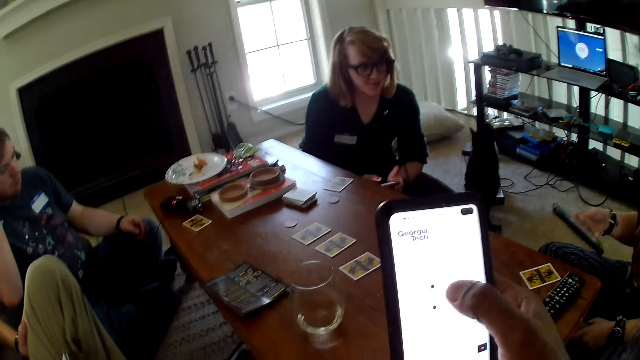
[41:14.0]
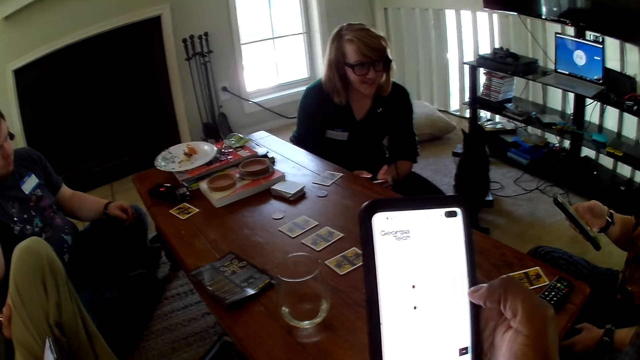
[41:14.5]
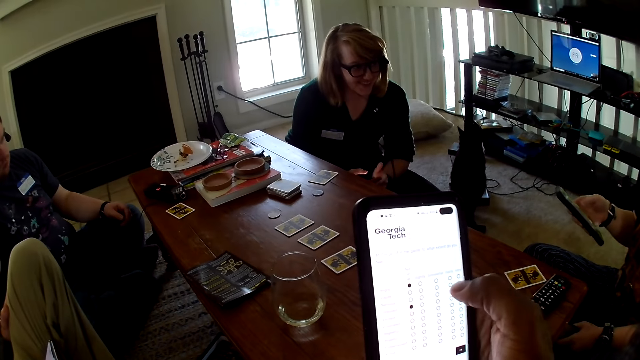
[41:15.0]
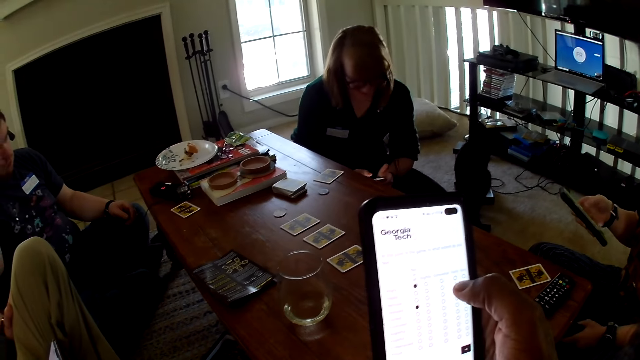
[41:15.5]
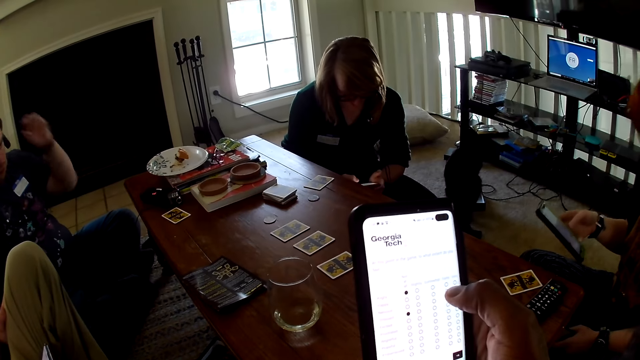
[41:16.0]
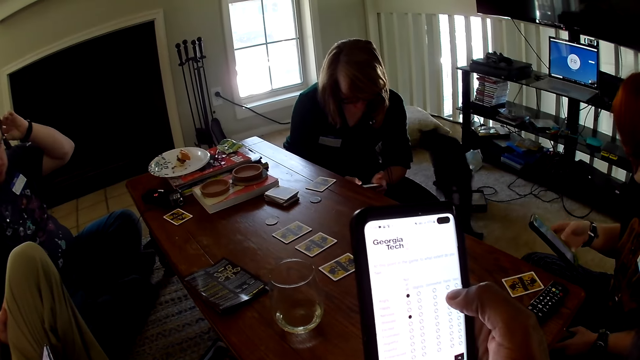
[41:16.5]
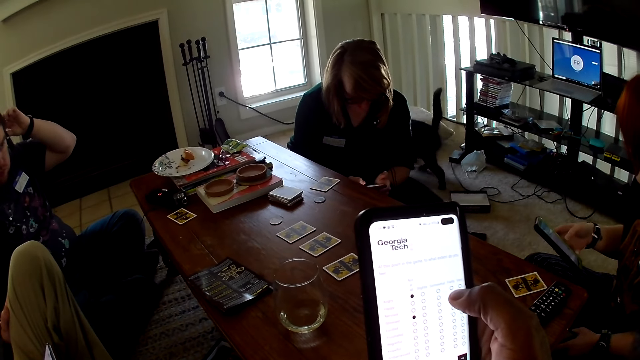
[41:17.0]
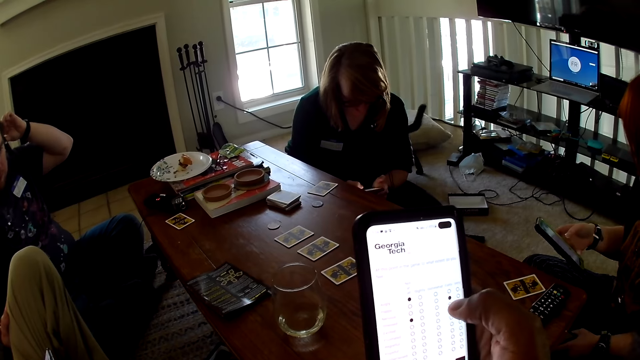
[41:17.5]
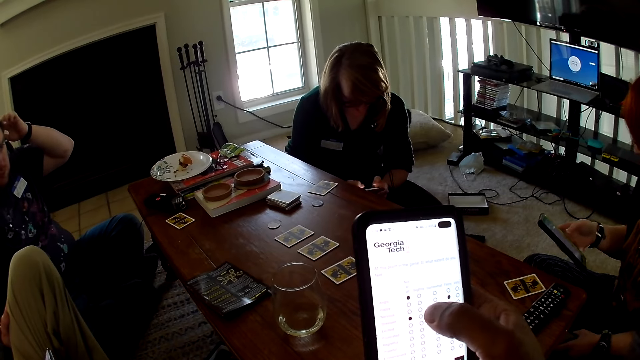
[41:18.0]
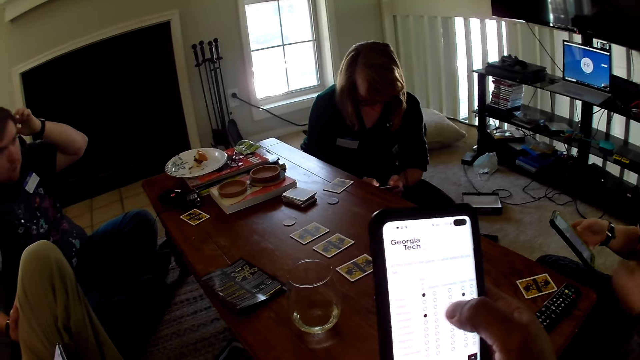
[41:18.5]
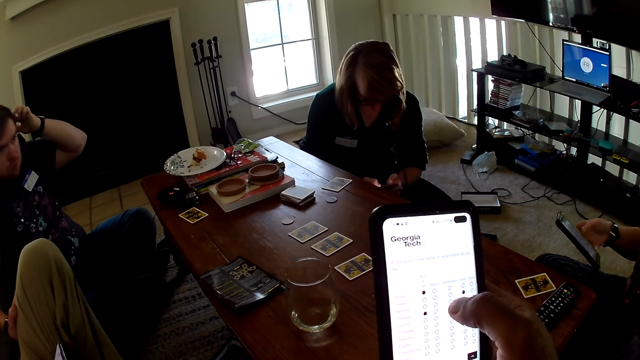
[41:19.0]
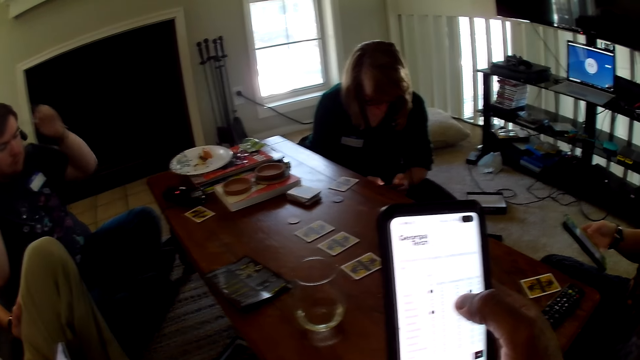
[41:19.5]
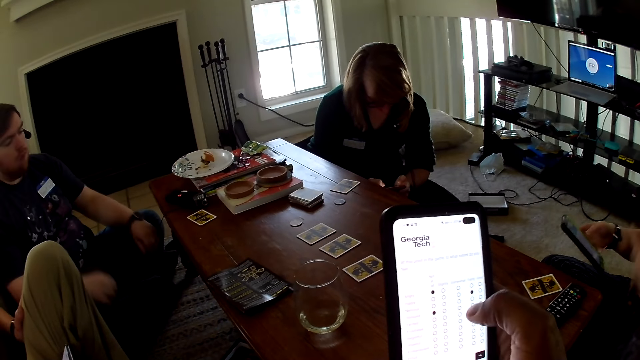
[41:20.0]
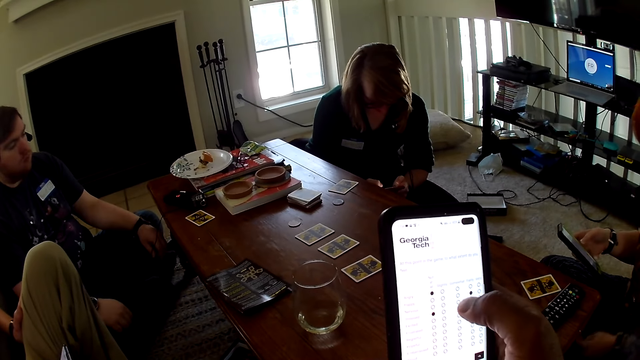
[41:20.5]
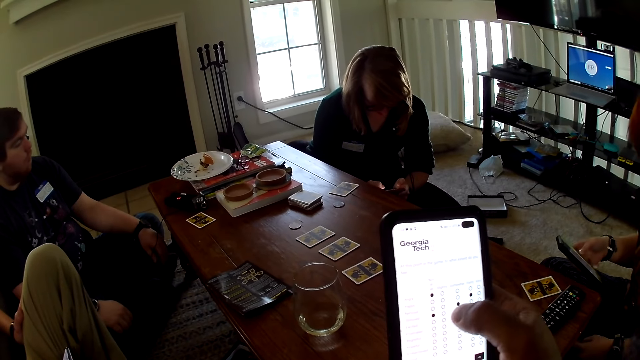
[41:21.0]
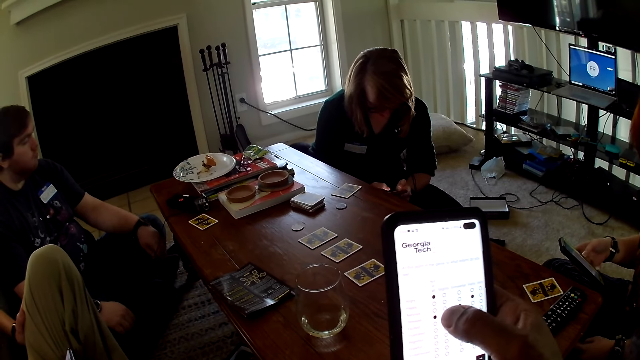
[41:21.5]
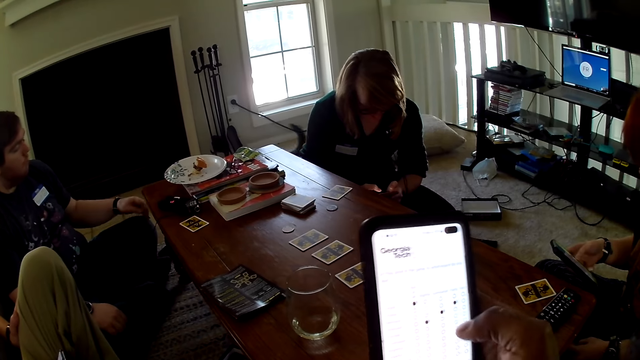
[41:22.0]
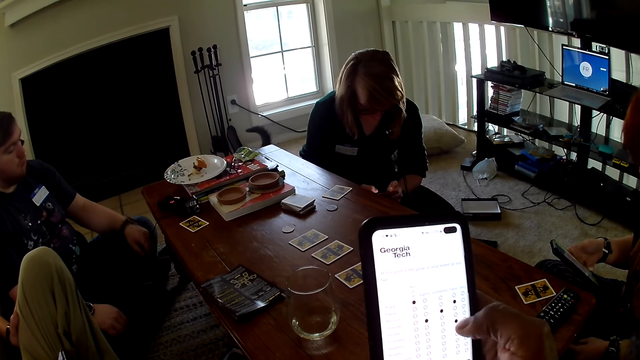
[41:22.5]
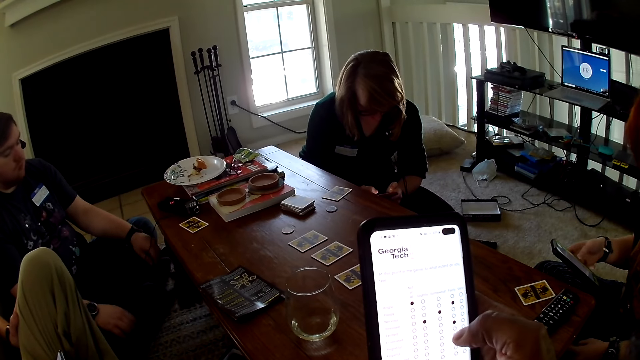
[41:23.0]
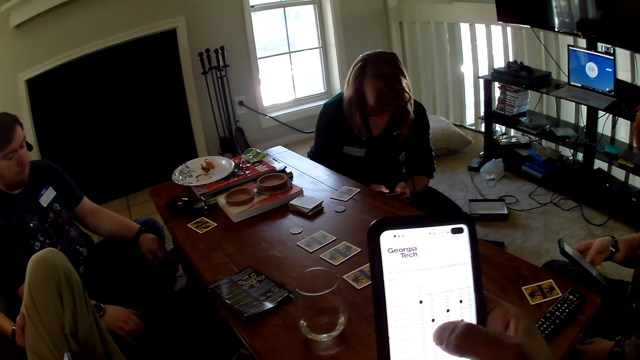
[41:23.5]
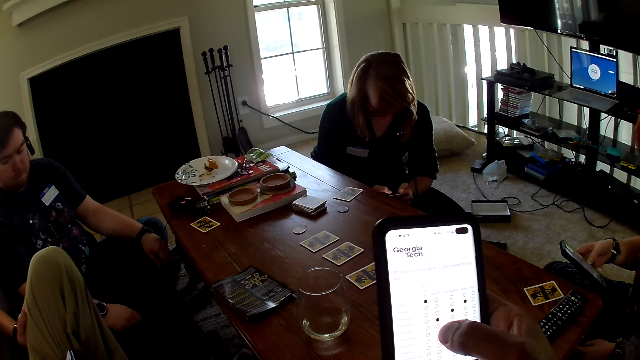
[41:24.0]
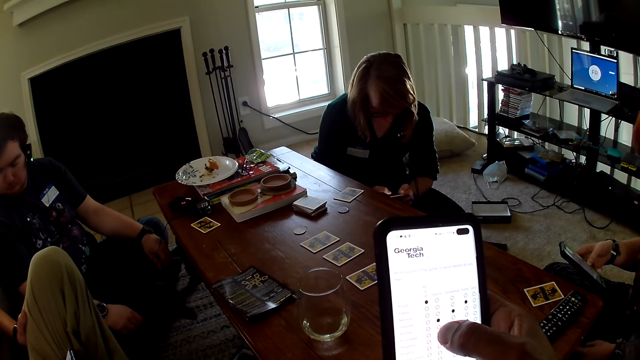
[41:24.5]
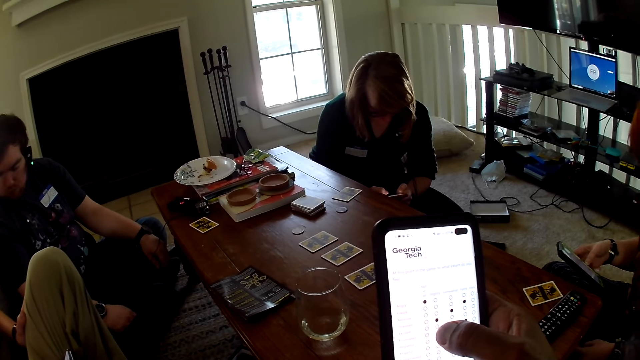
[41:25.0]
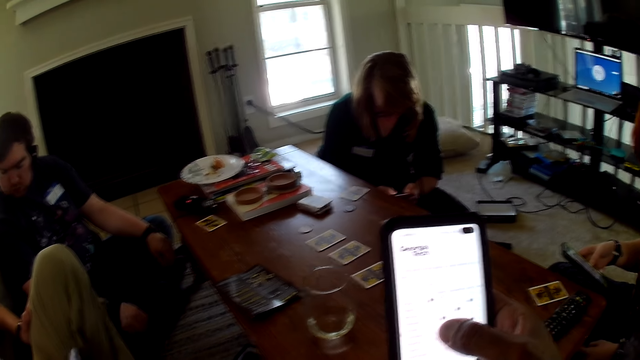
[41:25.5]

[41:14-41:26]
A man moves the hand. The camera wearer operates the phone.

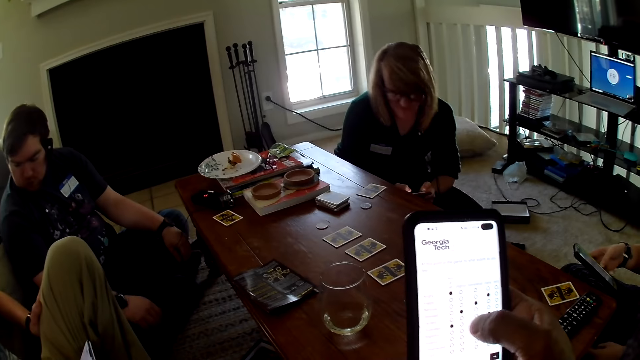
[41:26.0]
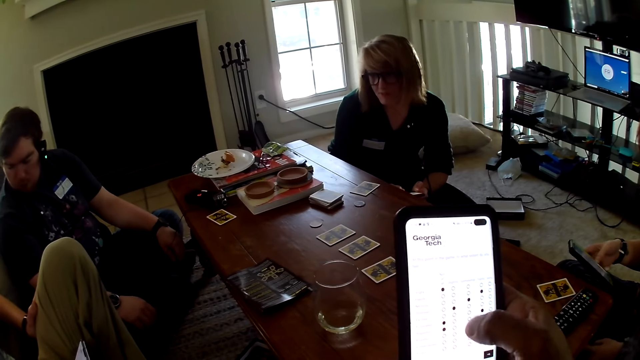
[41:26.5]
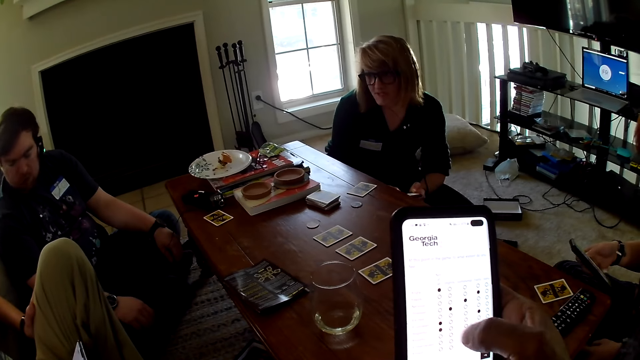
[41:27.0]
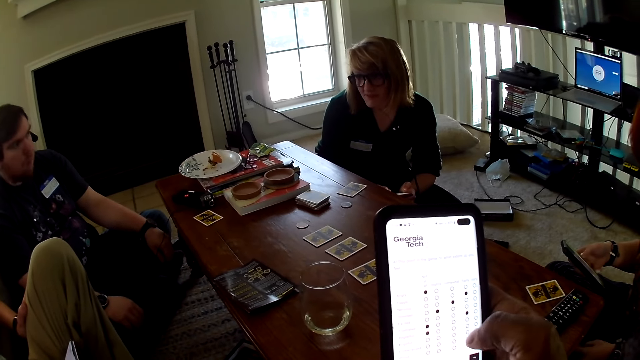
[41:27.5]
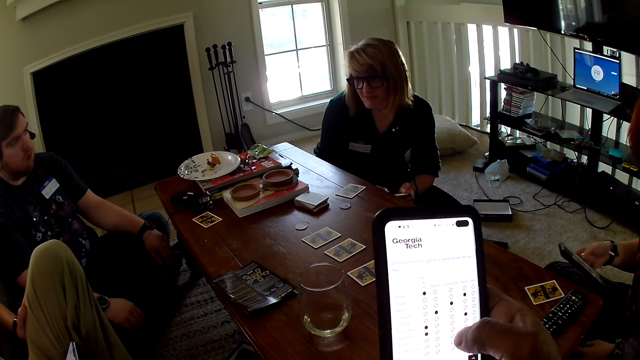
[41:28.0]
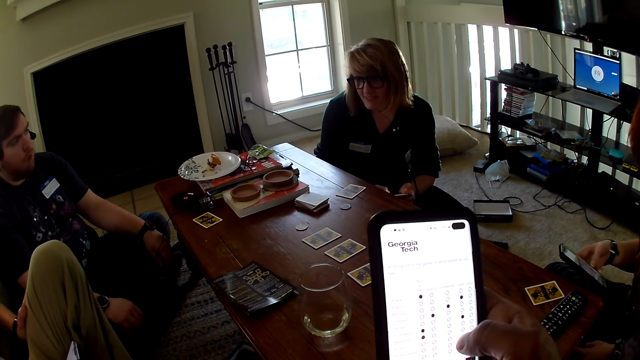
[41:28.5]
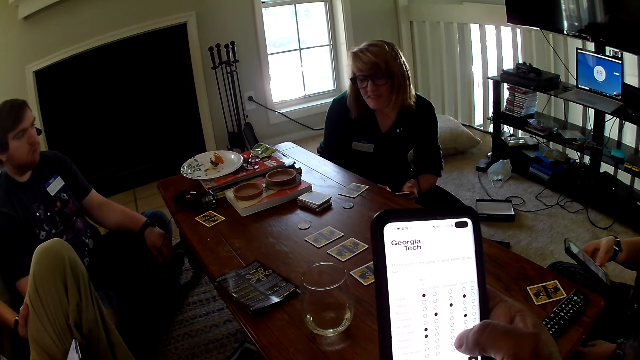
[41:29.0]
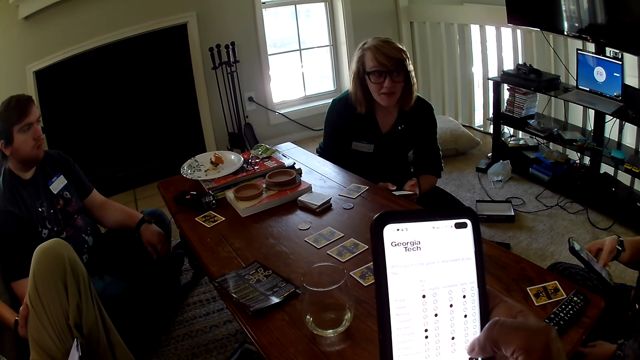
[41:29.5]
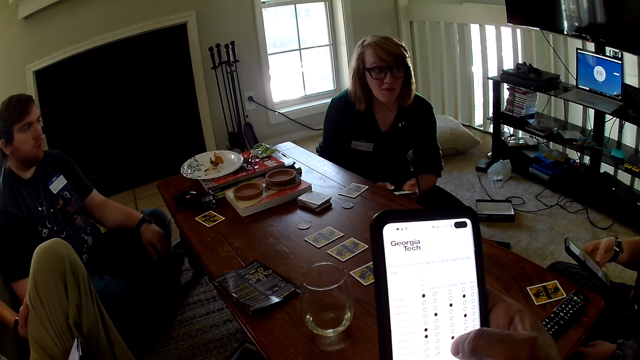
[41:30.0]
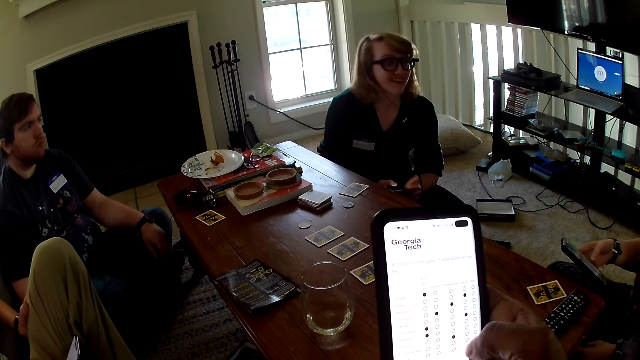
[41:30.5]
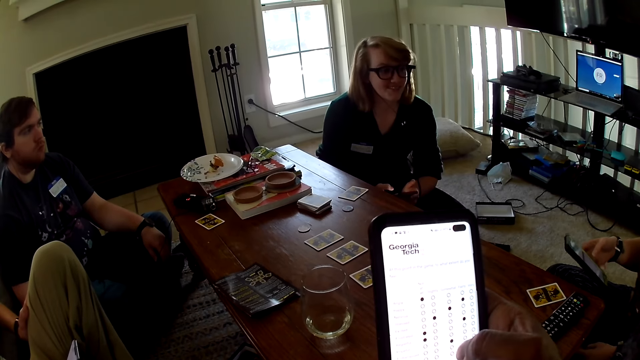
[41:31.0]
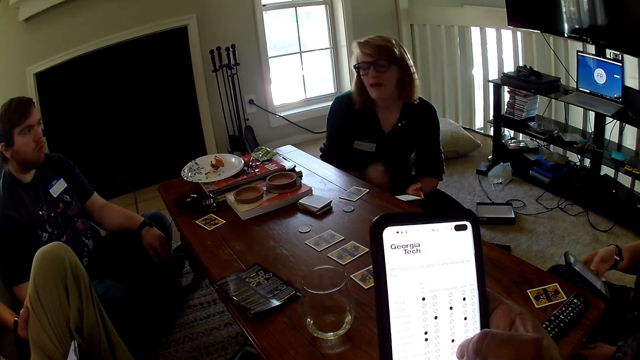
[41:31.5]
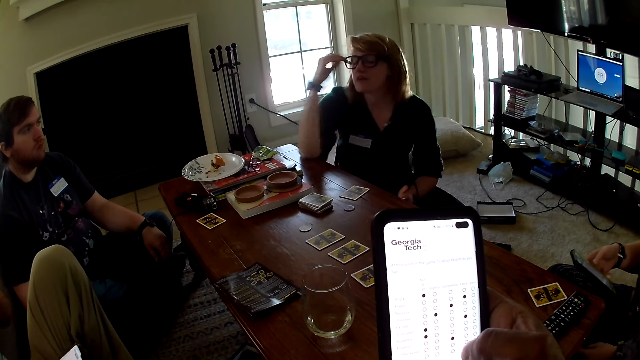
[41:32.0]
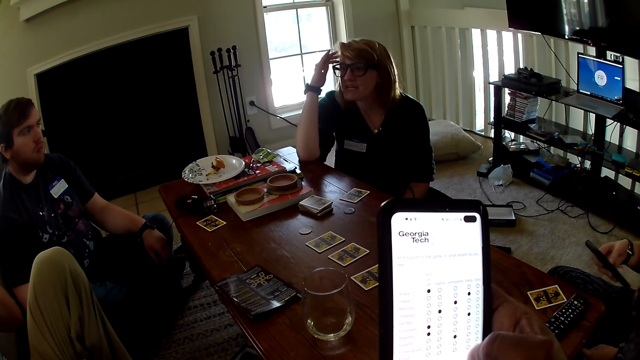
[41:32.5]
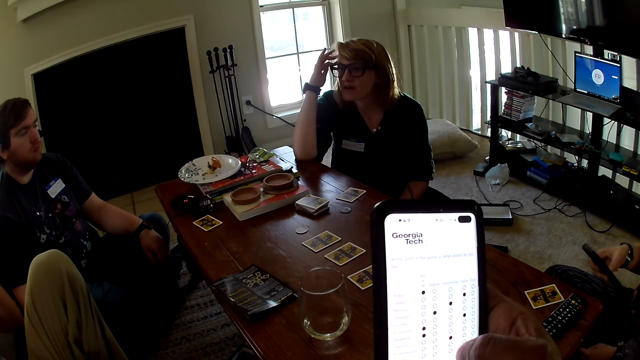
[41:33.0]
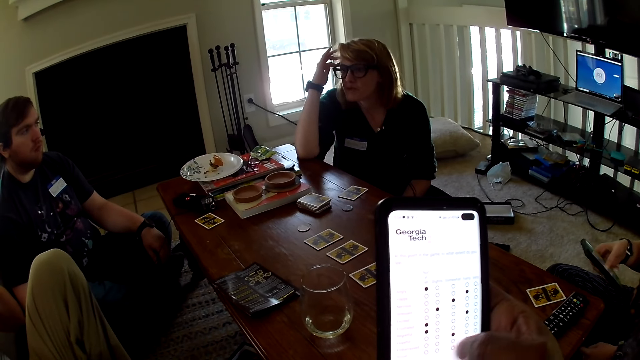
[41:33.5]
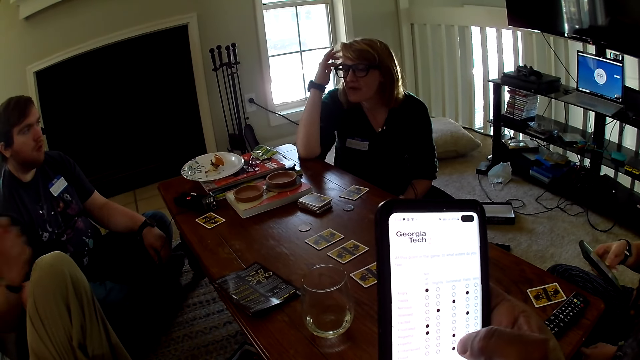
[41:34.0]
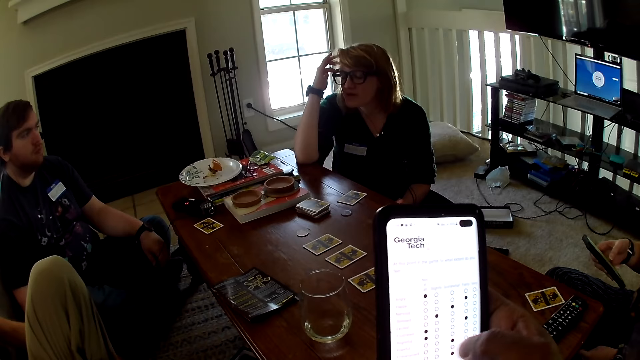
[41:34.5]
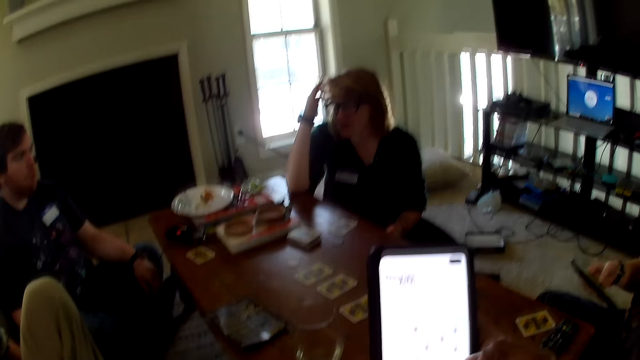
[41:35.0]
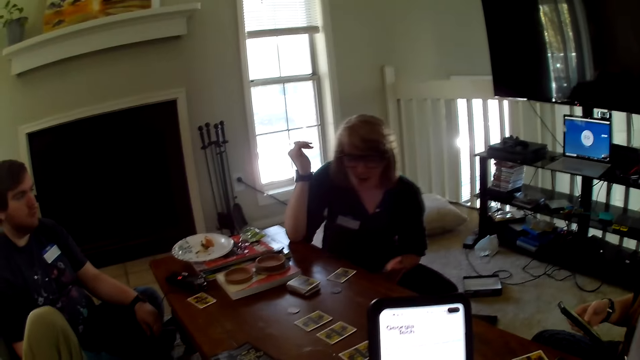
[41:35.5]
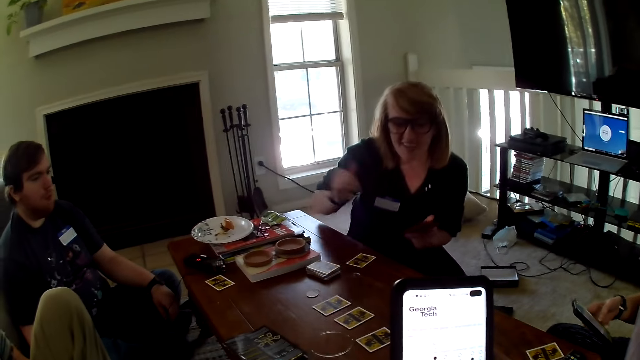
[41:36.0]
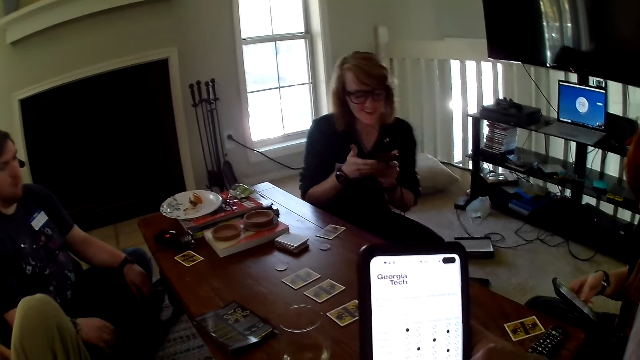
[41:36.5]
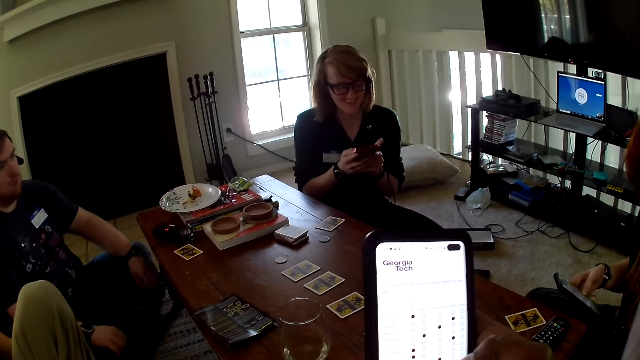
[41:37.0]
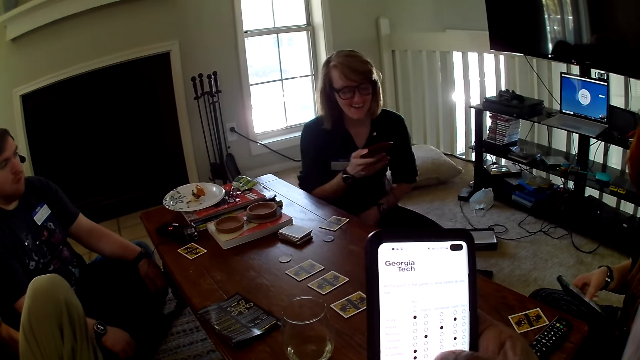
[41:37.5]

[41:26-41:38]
A woman moves the hand. The woman touches the face. The camera wearer operates the phone.
